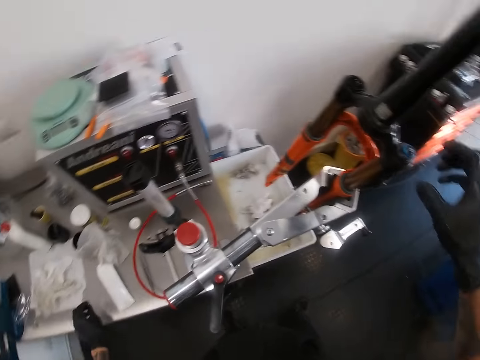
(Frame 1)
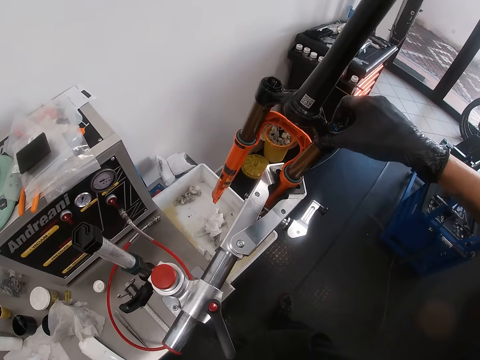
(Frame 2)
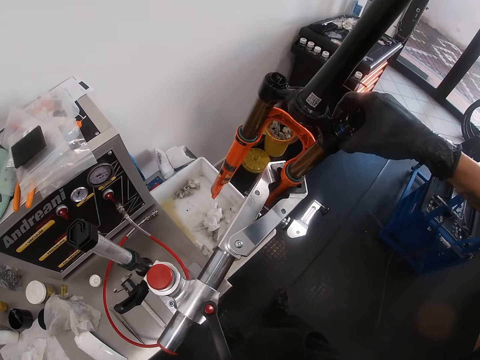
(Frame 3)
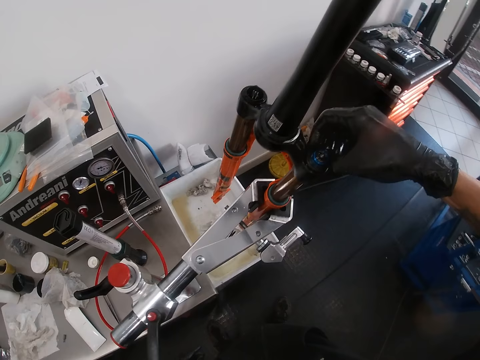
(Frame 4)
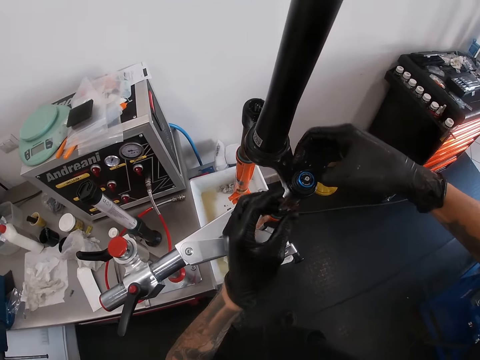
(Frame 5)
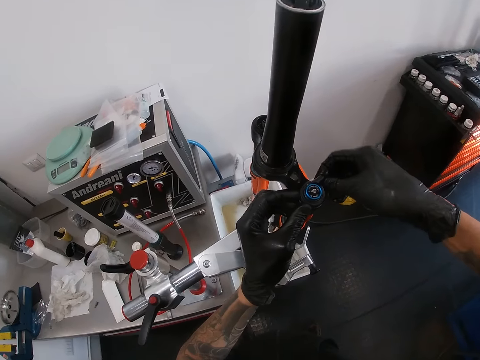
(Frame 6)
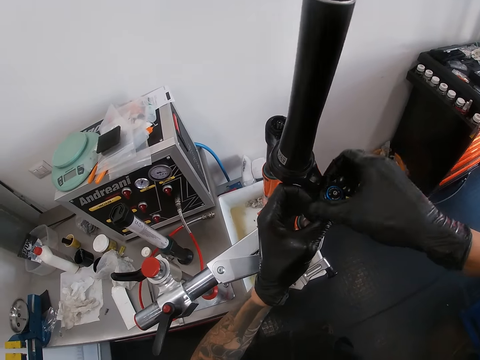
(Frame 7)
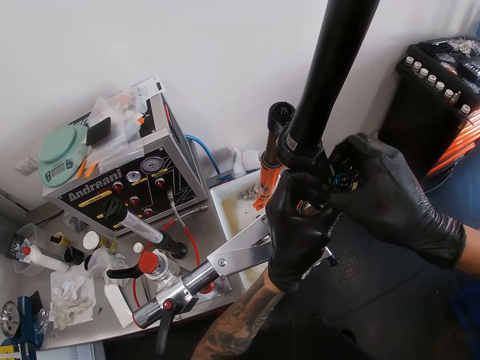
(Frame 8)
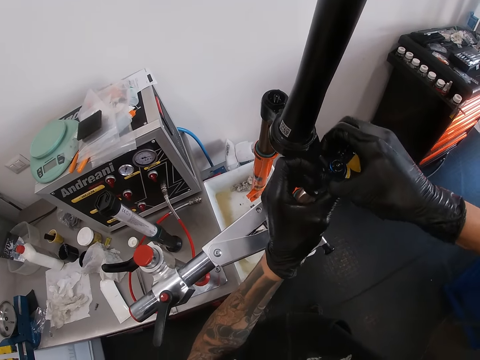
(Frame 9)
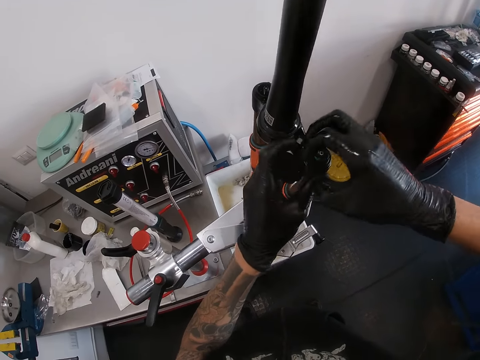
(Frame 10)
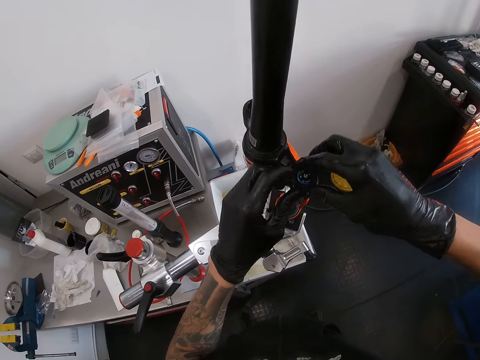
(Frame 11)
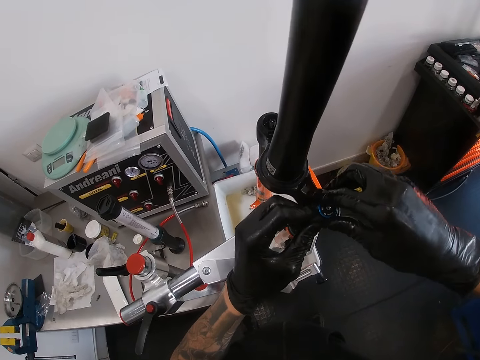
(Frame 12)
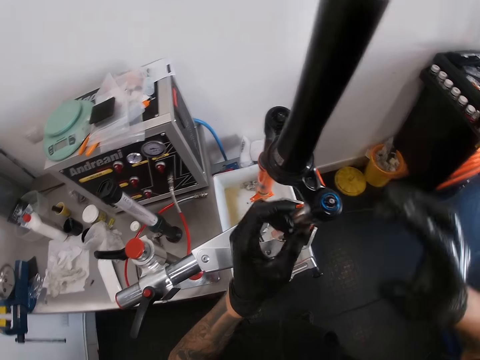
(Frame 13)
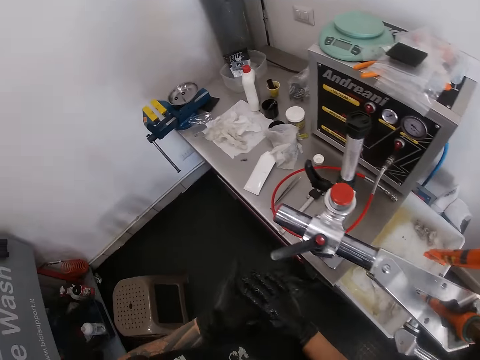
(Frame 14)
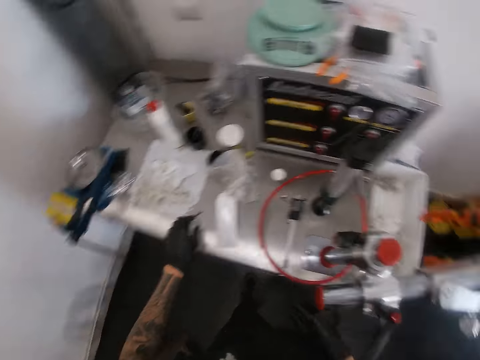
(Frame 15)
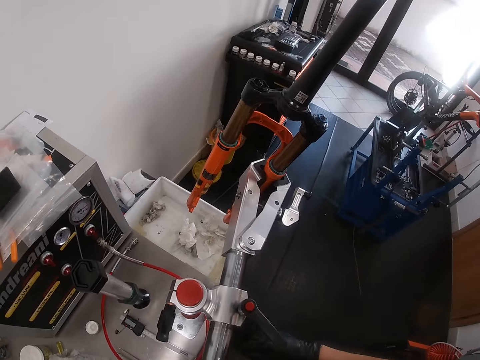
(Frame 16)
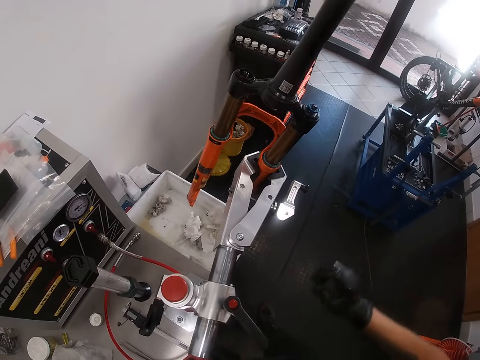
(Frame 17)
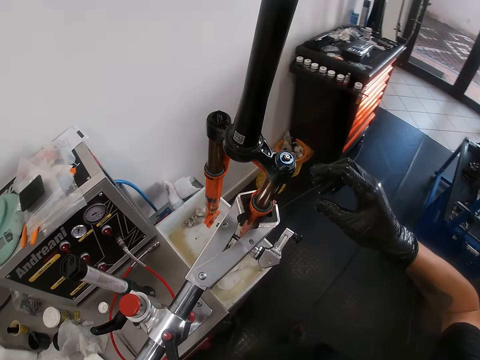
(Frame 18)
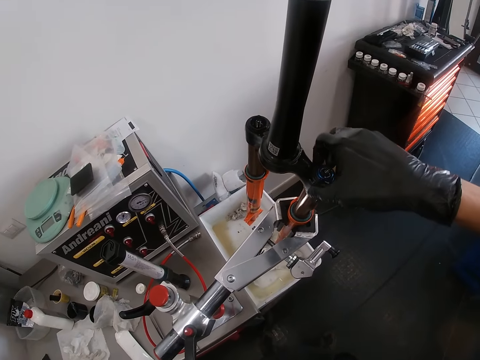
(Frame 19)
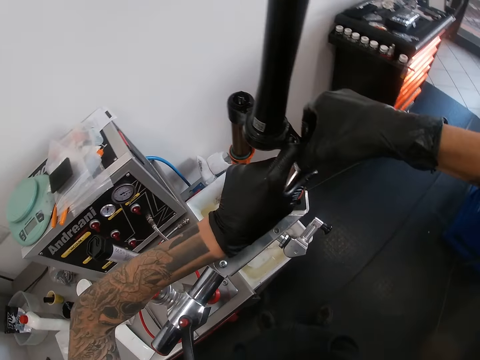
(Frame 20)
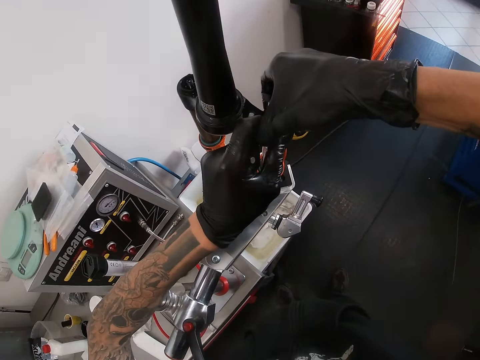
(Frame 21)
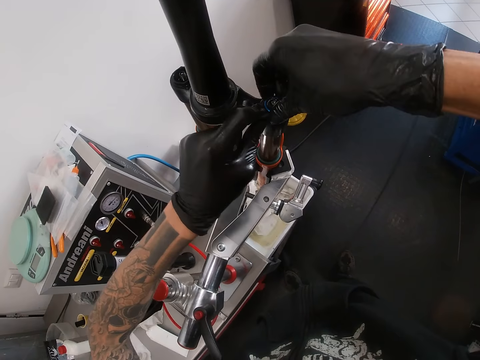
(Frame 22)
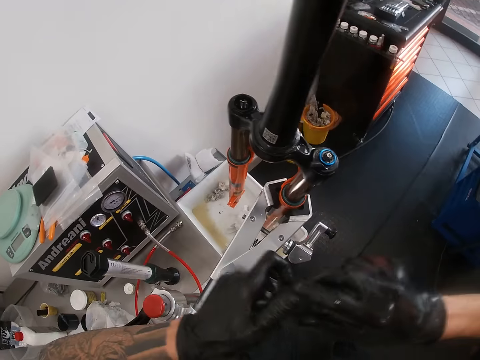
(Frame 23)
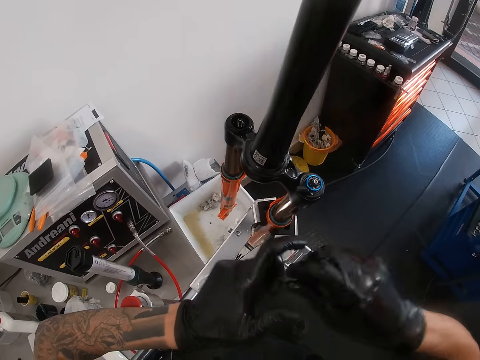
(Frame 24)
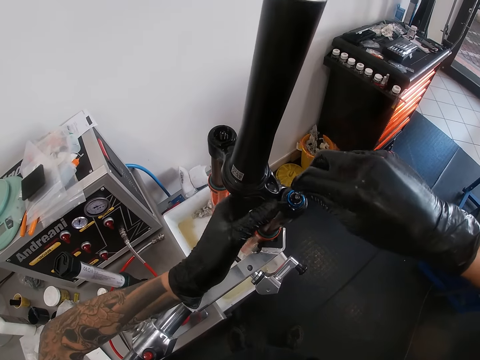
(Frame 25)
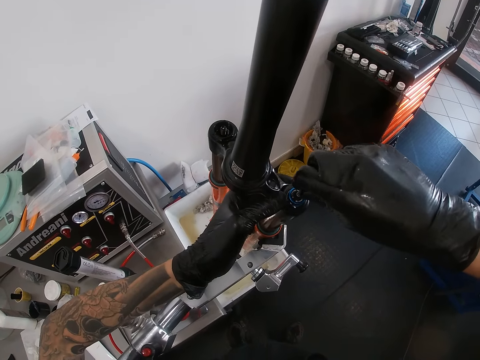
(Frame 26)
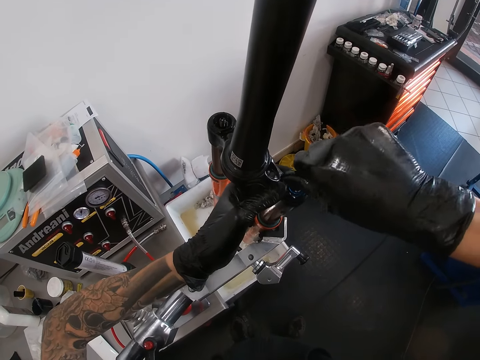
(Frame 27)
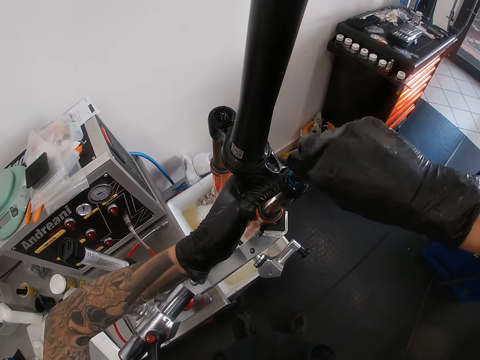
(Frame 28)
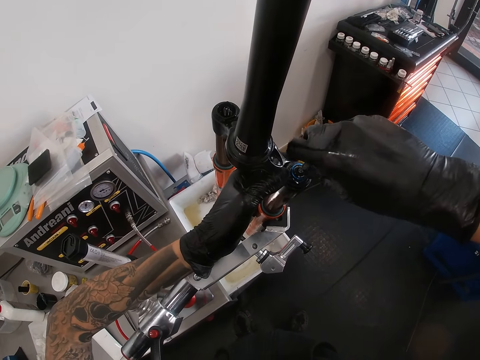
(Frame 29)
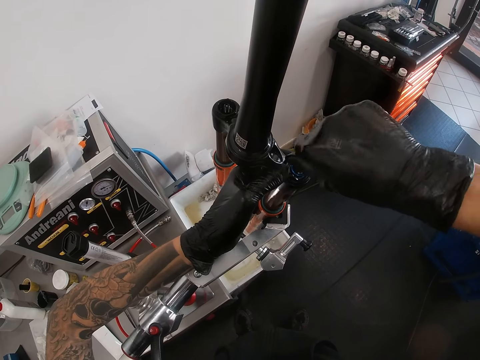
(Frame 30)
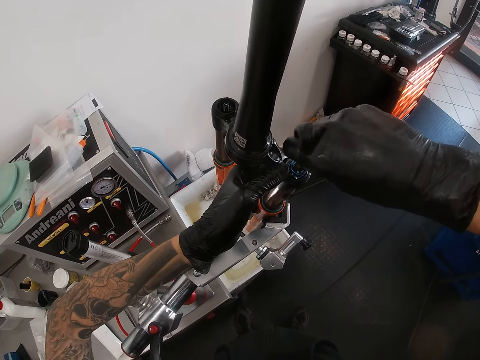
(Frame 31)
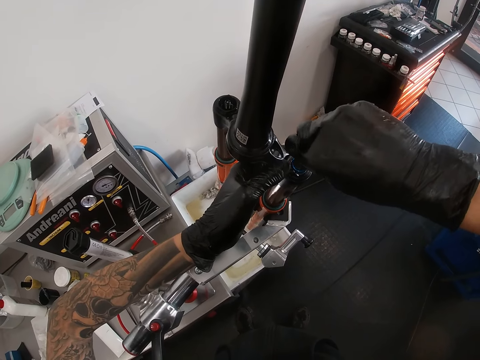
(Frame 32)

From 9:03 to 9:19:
The camera wearer drops the screwdriver head on the table with his left gloved hand. He holds the top bearing on the fork crown with his right gloved hand. He drives the plastic with the hand. He adjusts the top bearing on the fork crown with his gloved hands. He picks the screw from the table with his left gloved hand. He holds the top bearing on the fork crown with his right gloved hand. He adjusts the top bearing on the fork crown with his gloved hands. He moves the plastic with both hands. He passes the screw from his left gloved hand to his right gloved hand. He drives the screw on the top bearing with his right gloved hand. He loosens the knob of the bicycle fork with the screwdriver in his right hand. He tightens the bicycle bolt.

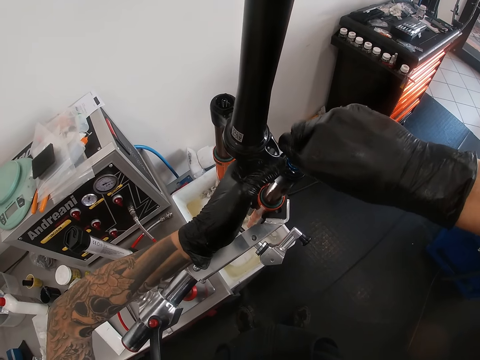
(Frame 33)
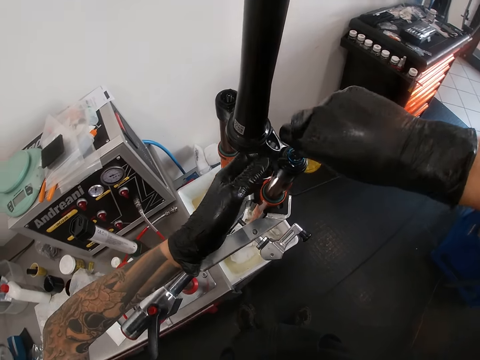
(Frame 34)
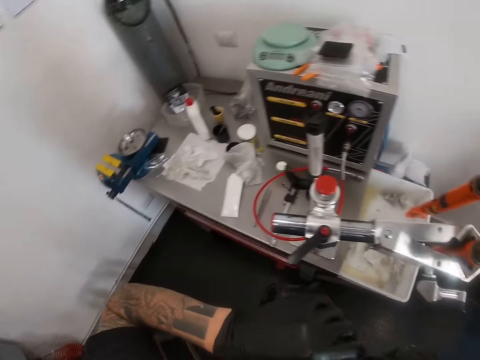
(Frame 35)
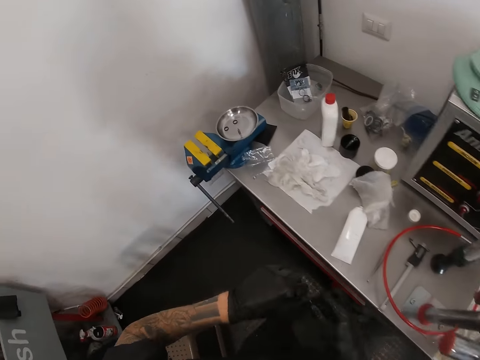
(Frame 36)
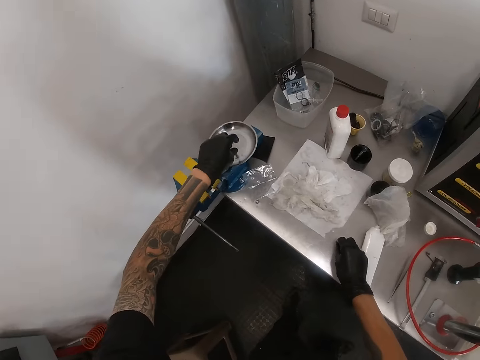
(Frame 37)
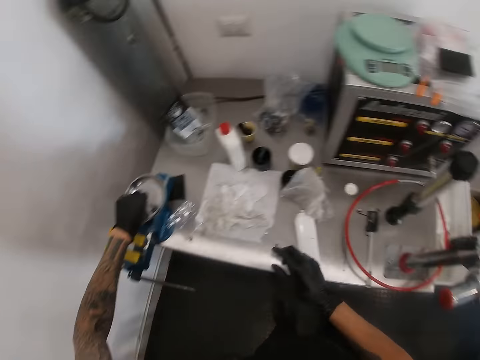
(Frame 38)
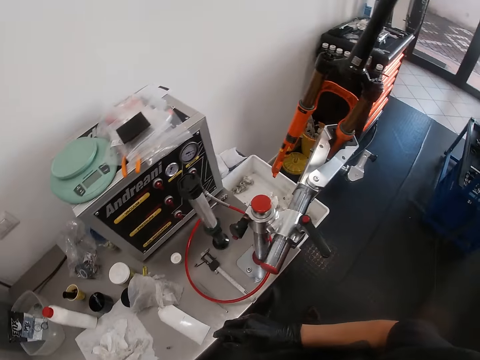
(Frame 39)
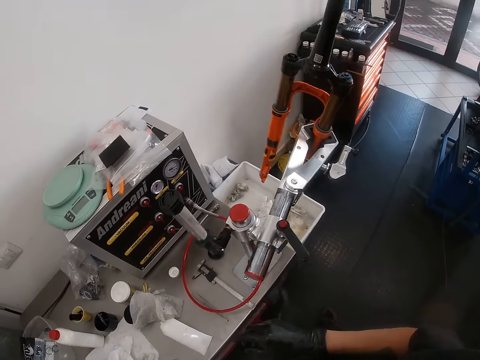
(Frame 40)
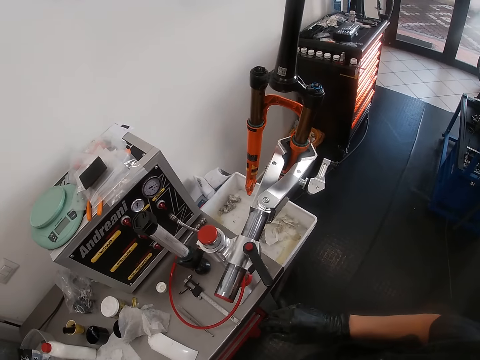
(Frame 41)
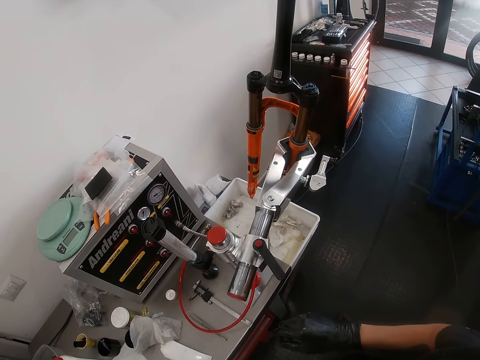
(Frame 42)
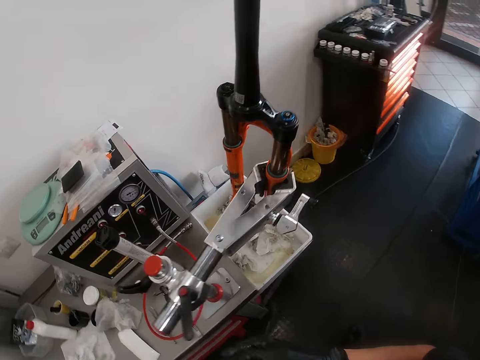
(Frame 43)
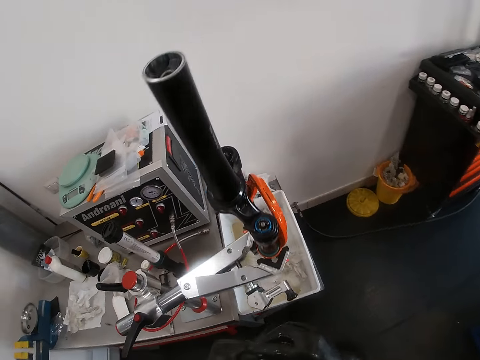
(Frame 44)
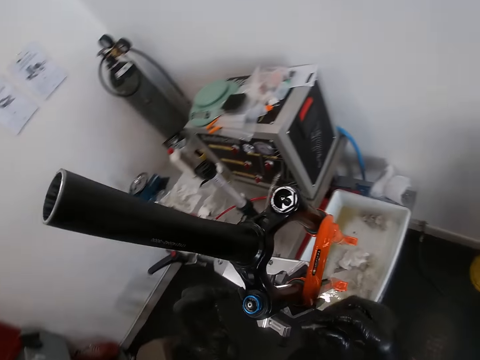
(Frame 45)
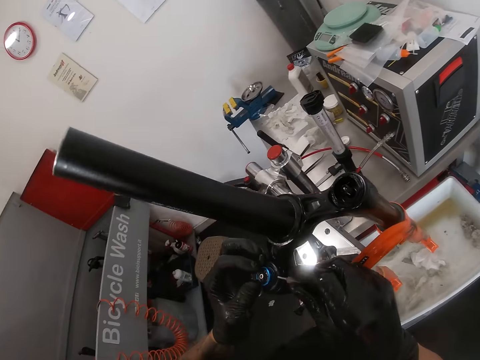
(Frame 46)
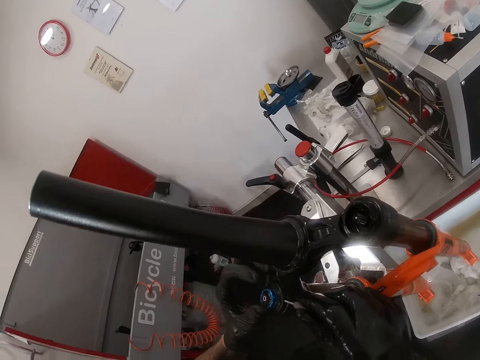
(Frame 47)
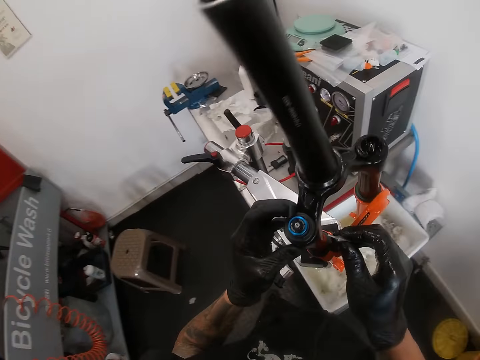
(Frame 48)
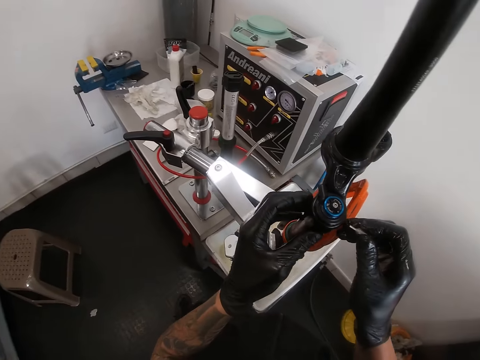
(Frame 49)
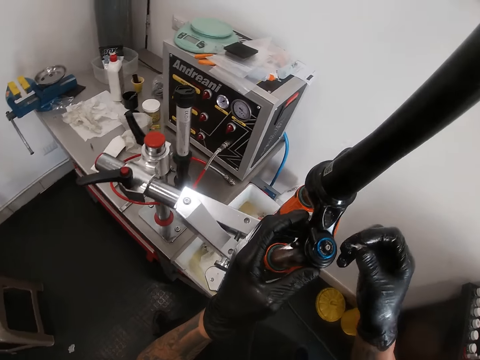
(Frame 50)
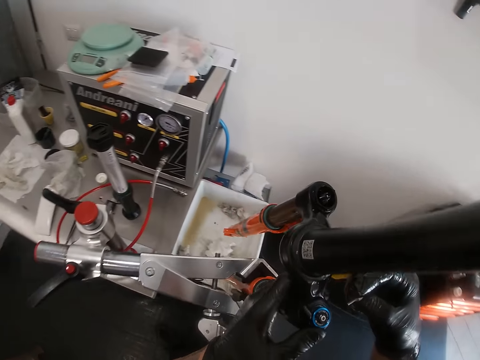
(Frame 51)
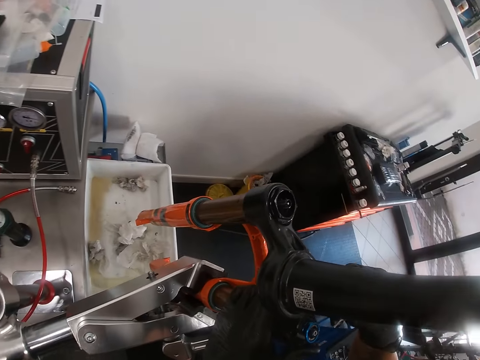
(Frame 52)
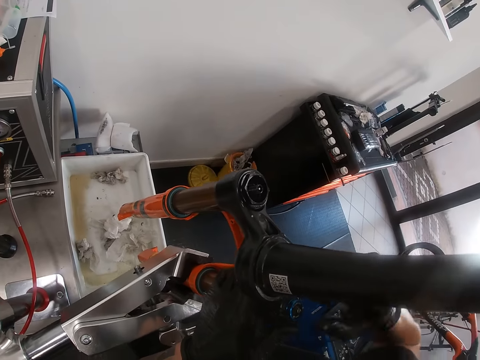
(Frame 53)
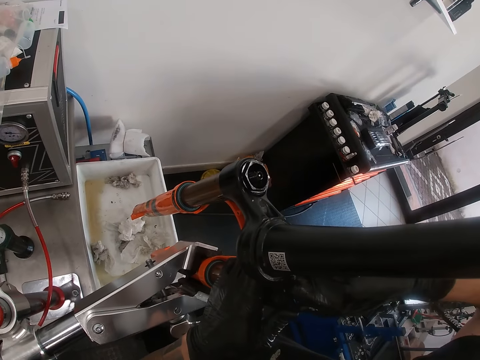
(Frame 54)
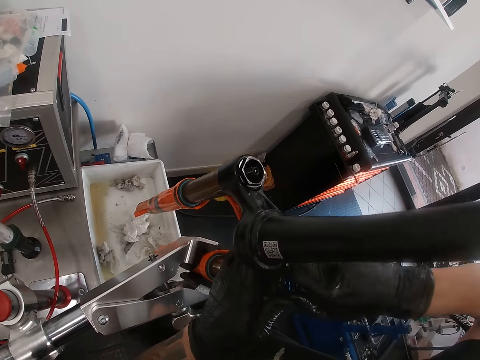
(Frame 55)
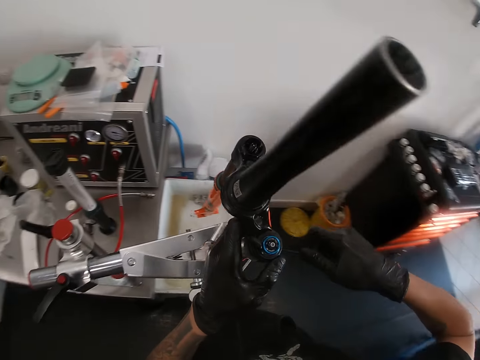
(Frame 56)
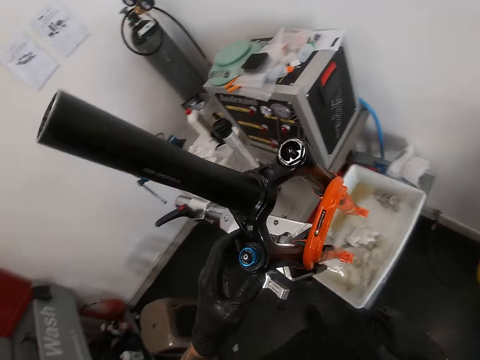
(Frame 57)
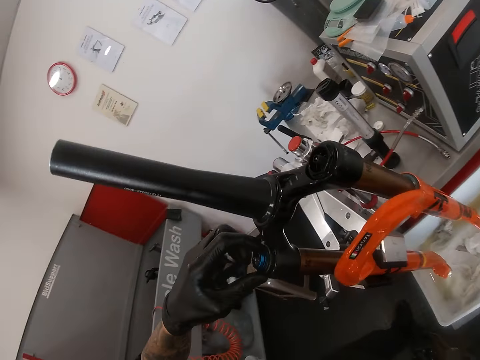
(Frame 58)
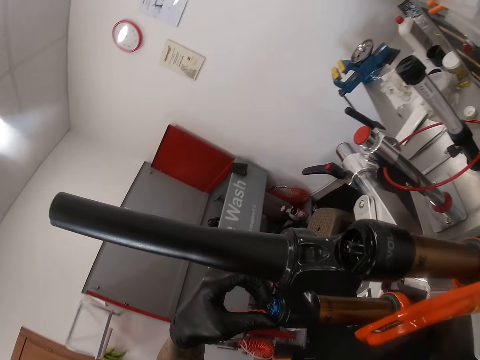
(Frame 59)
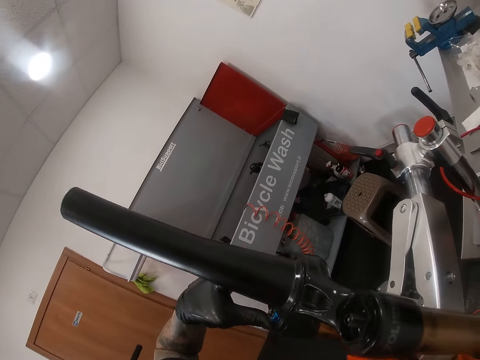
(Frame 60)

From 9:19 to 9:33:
The camera wearer drops the allen key. He picks the screwdriver on the workshop table with his right hand. He places his left hand on a measuring scale on the workshop table. He places his left hand on the bicycle fork on the workshop table. He observes the bicycle's frame. He tightens the bicycle bolt. He loosens the knob on the bicycle fork with his right hand. He touches the knob on the bicycle fork with his left hand.
